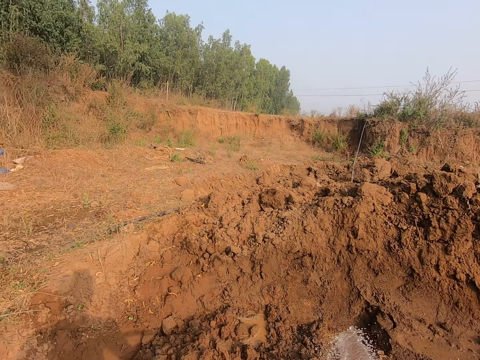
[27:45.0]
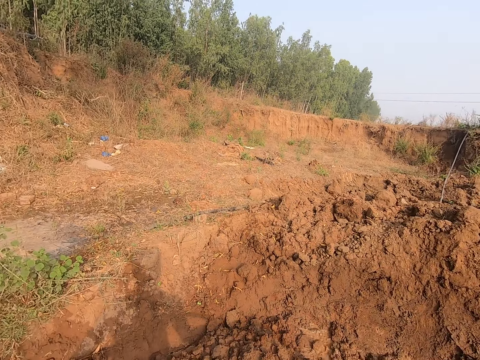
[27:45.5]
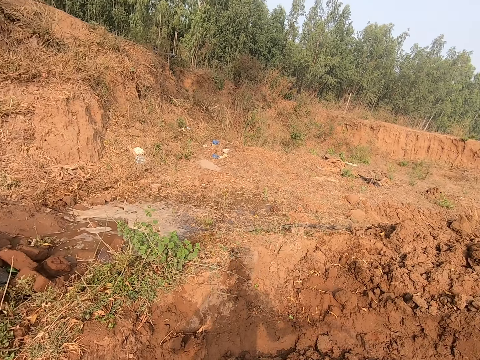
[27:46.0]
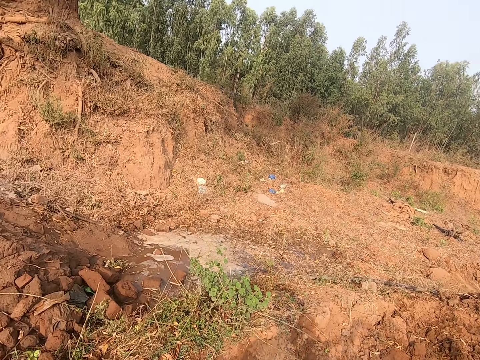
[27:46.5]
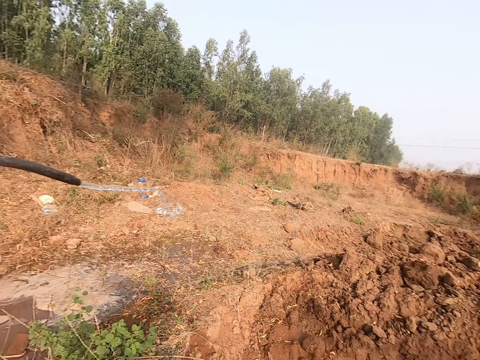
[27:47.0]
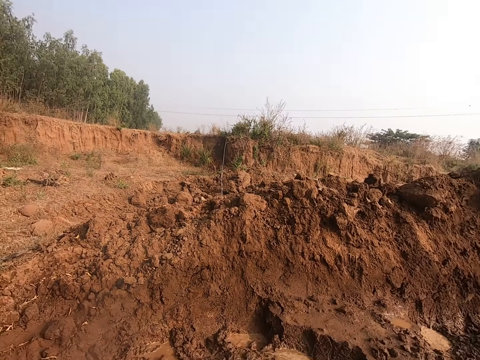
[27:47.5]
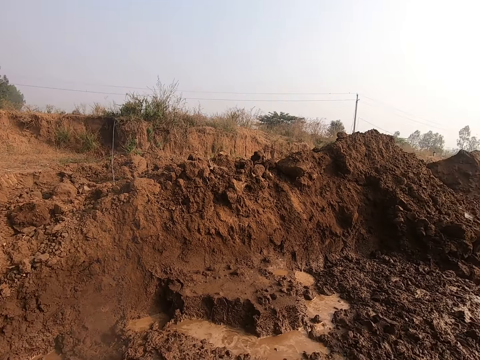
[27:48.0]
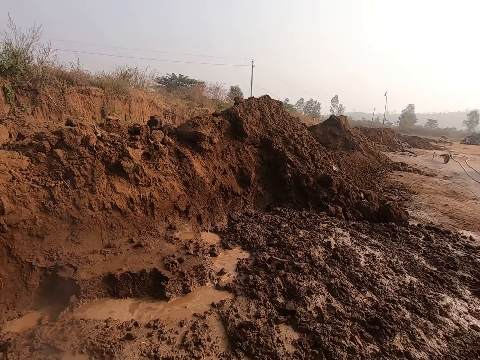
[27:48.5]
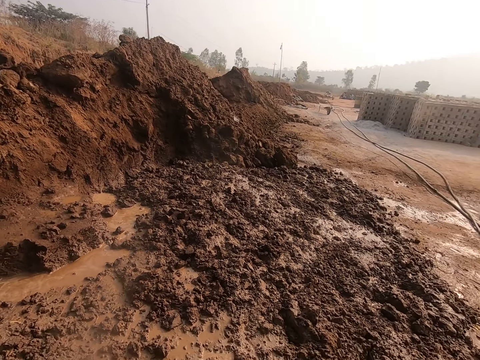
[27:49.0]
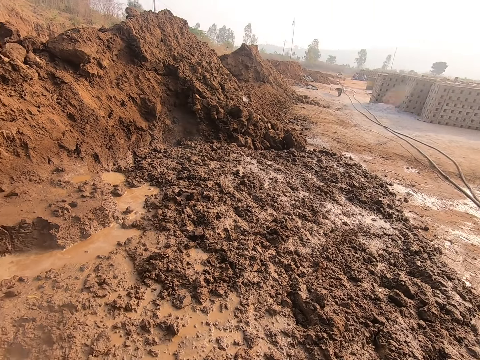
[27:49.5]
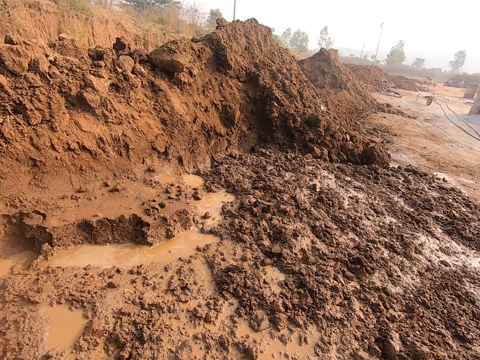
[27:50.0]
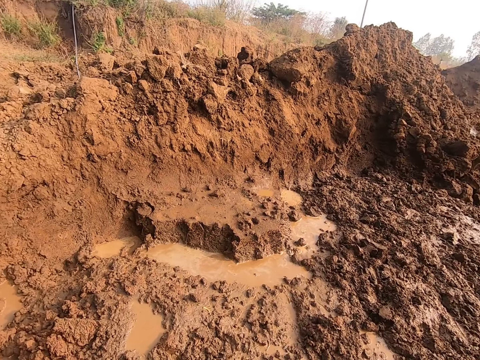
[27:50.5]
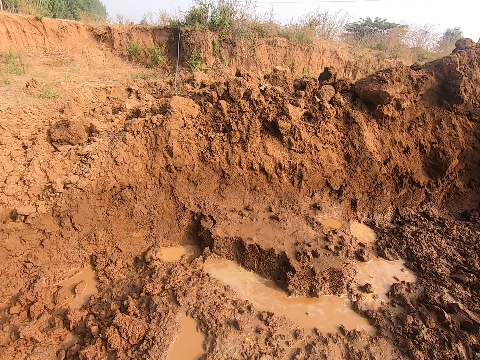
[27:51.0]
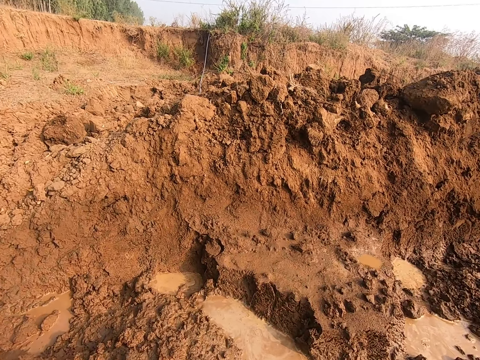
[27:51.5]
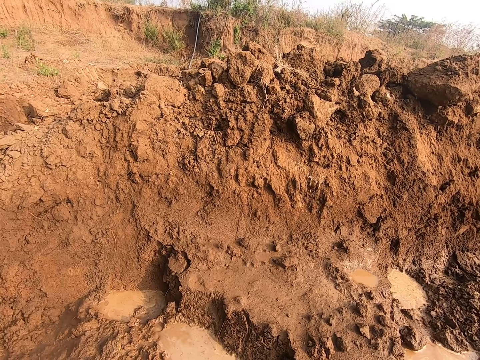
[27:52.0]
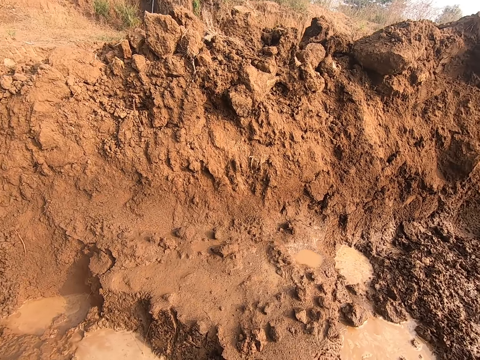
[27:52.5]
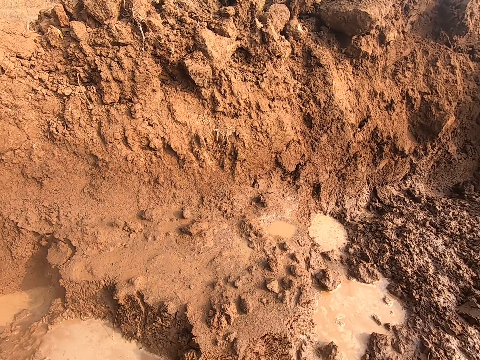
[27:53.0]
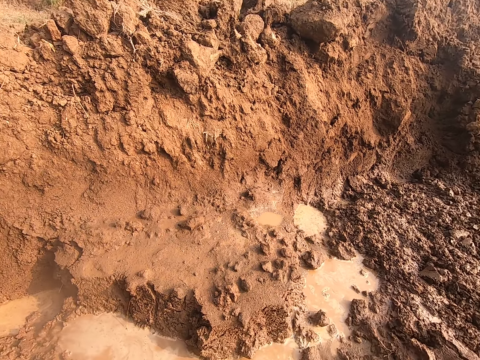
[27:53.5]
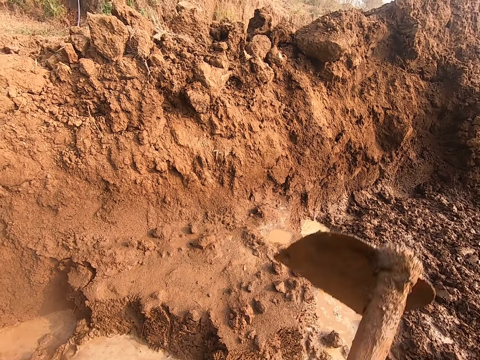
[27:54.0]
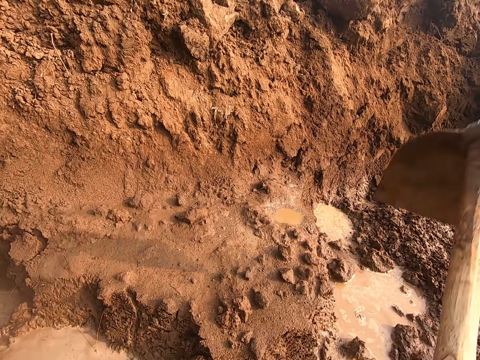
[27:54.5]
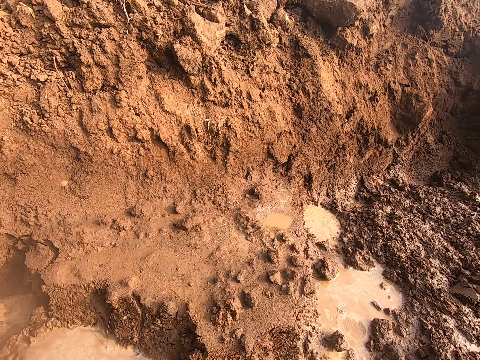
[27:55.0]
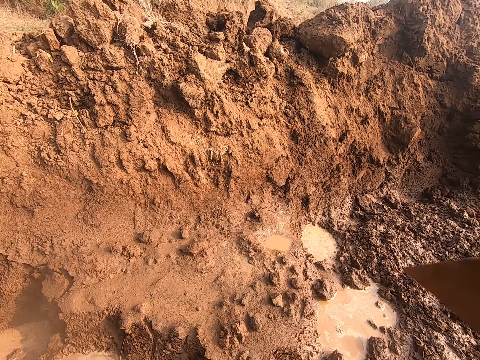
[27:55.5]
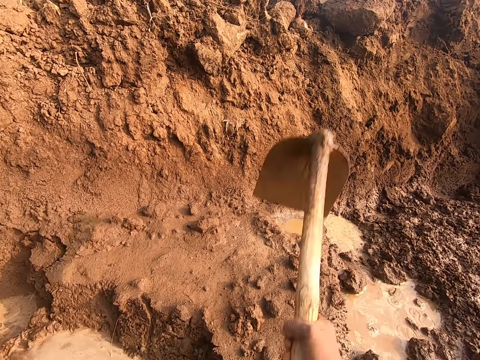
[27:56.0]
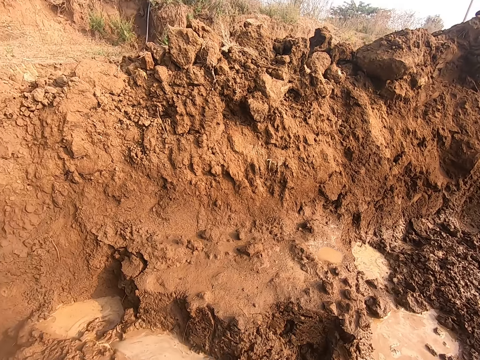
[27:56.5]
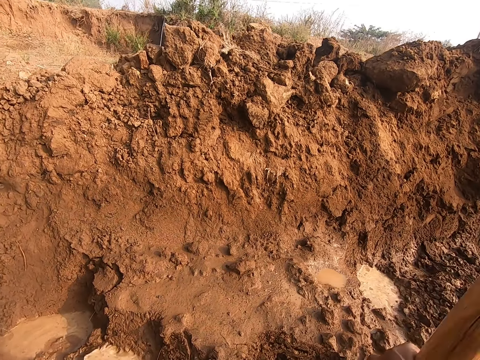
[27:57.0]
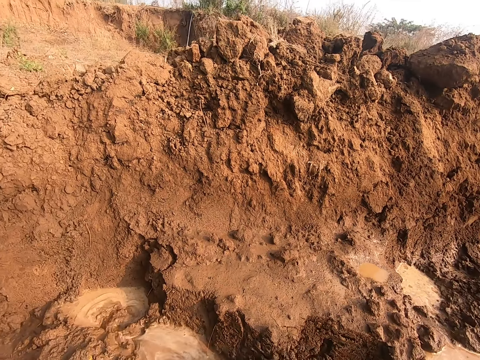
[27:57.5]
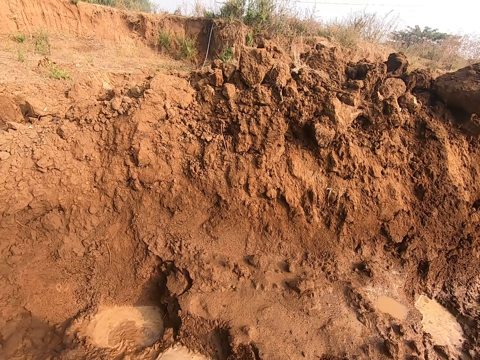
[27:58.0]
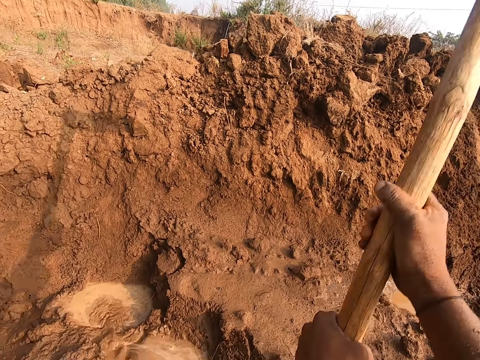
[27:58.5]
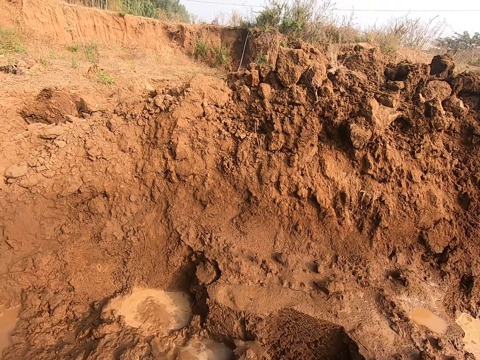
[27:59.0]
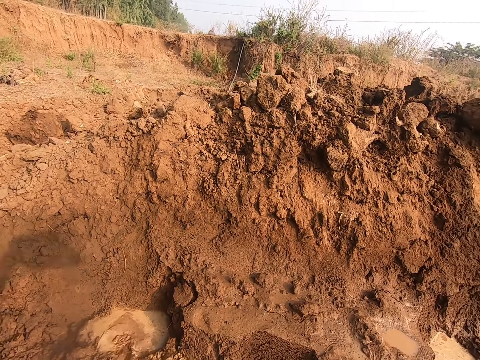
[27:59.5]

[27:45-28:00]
The camera wearer throws the black pipe to the ground with his hands. He converses with the woman. He walks on the muddy soil. He digs the ground with the hoe in his hands.

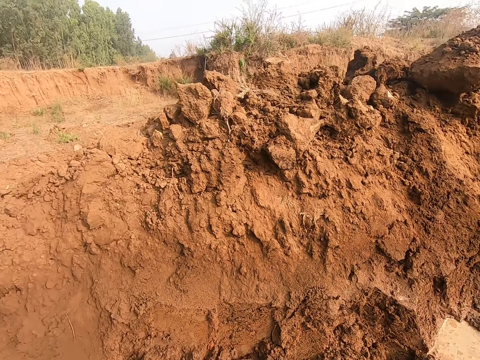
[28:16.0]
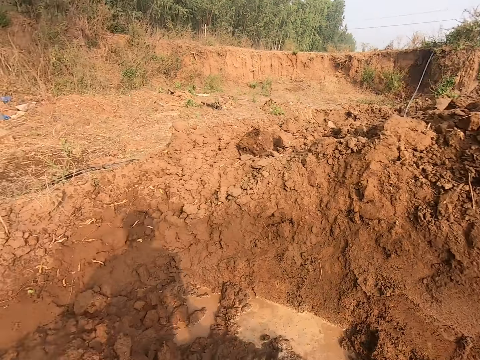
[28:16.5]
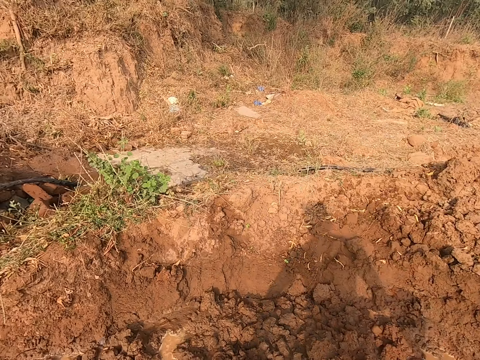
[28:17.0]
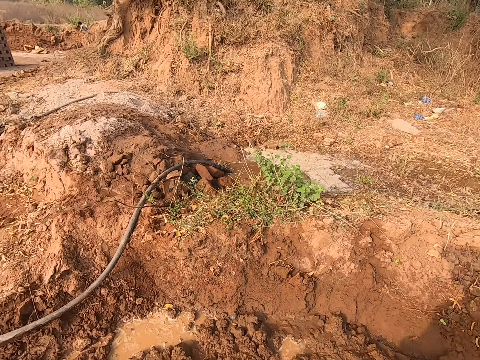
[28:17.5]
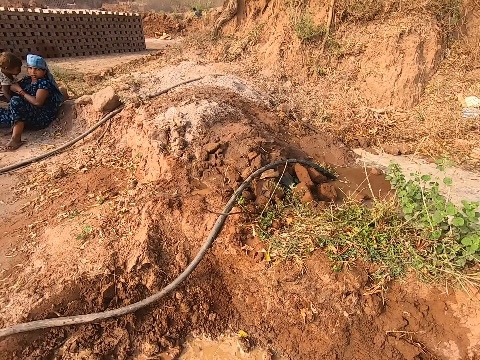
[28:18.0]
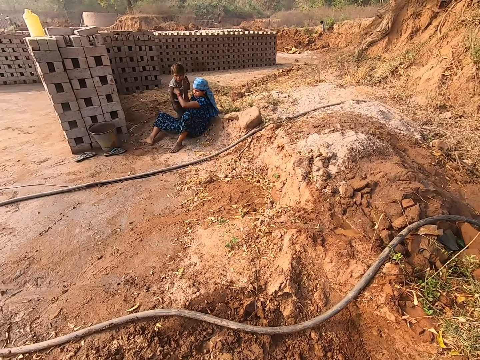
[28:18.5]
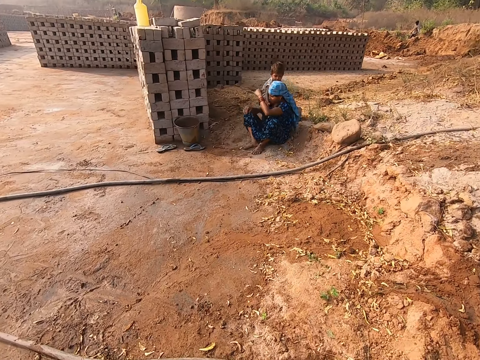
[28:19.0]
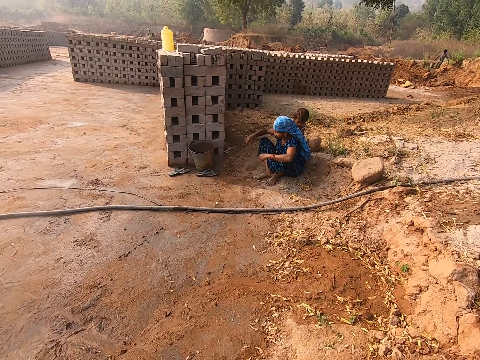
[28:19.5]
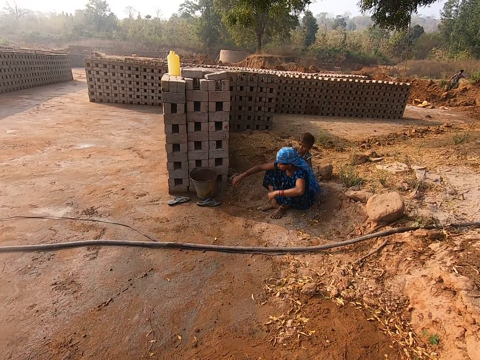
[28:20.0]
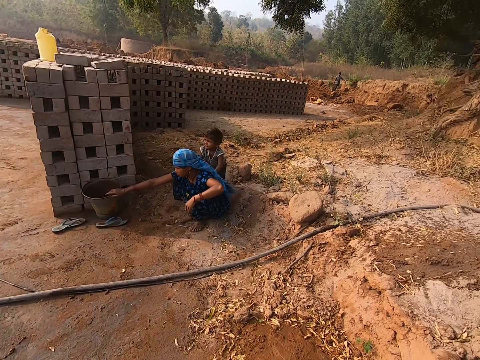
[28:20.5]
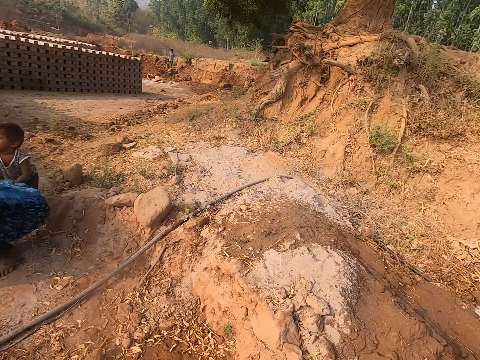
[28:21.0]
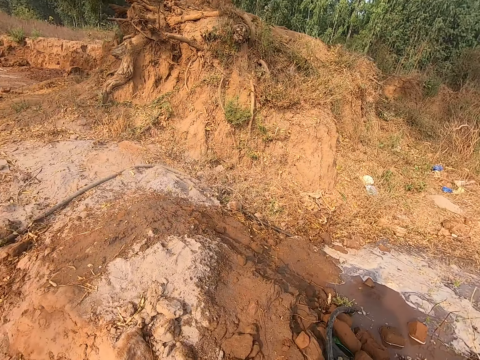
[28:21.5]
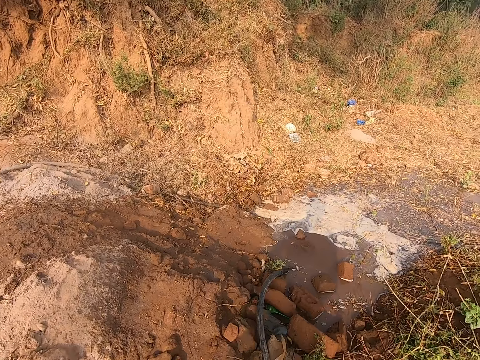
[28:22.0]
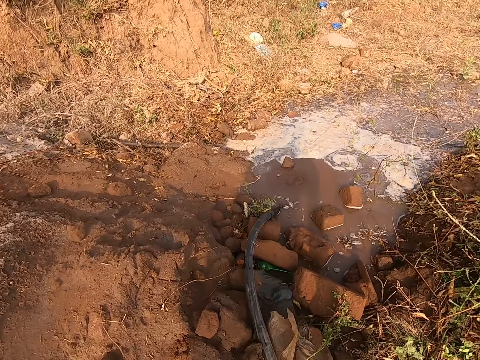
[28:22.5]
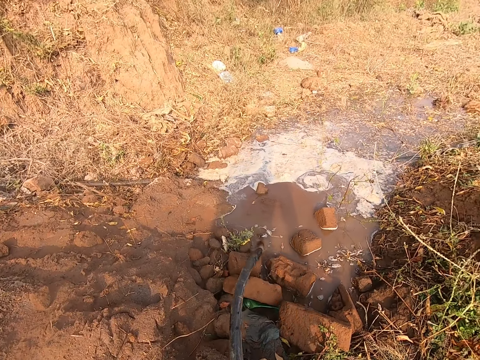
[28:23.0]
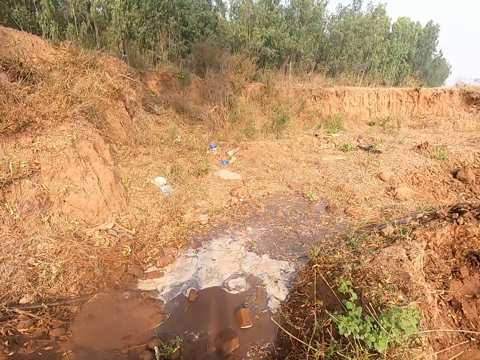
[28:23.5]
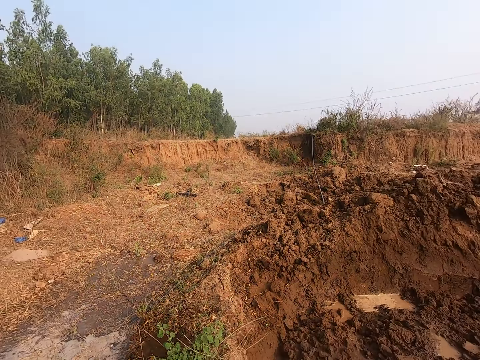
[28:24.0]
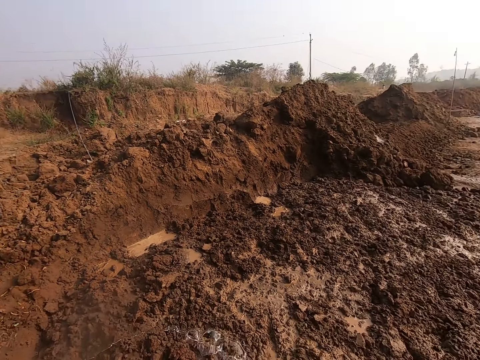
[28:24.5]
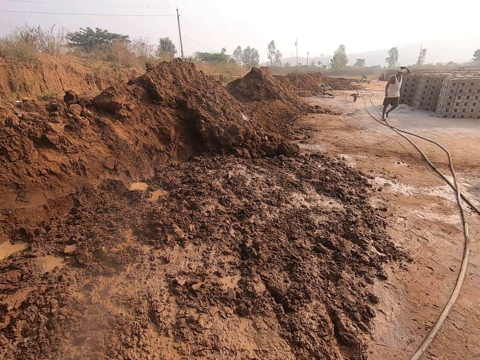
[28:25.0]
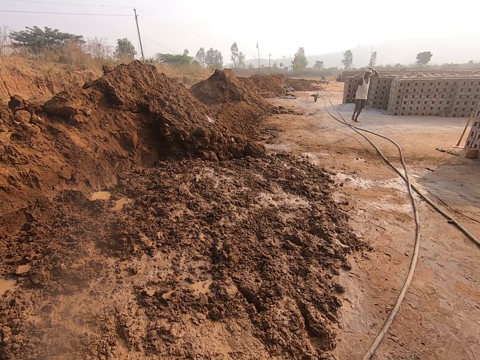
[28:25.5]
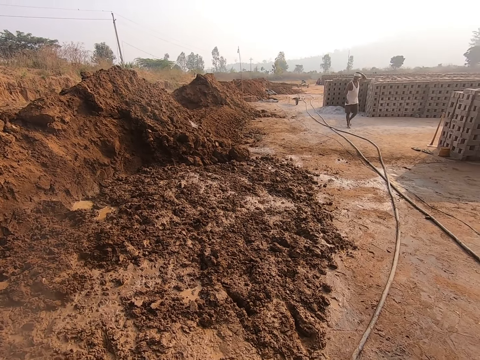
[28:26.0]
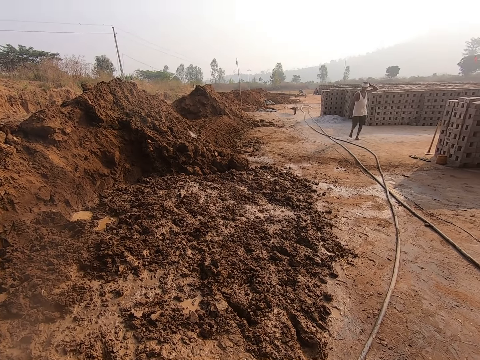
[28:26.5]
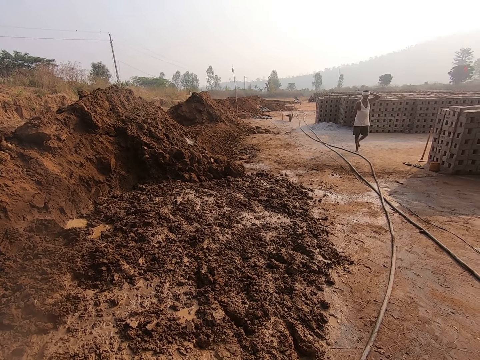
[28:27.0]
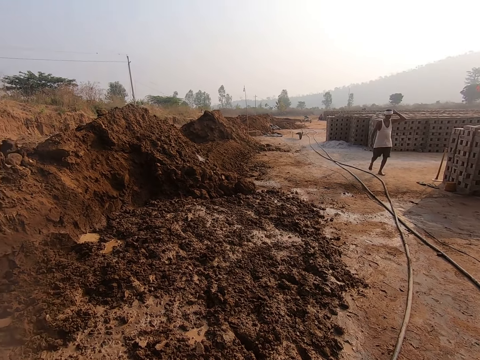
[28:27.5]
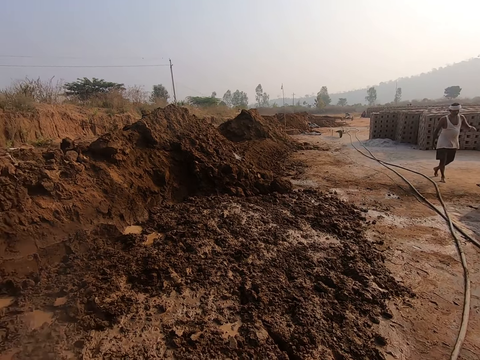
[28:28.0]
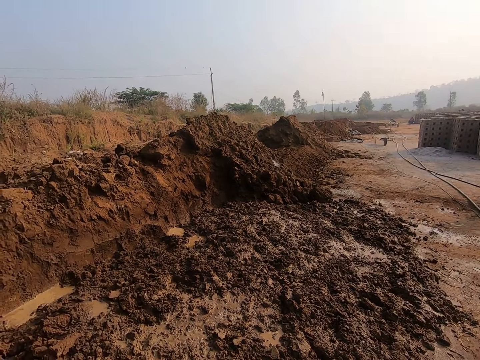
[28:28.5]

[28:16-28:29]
The camera wearer walks on the muddy soil. The woman drops the child on the ground with her hands. The woman holds a bucket on the ground with her right hand. The camera wearer picks the black pipe from the ground with his right hand. He pours water from the black pipe to the ground with his hands. A man walks towards the woman.
